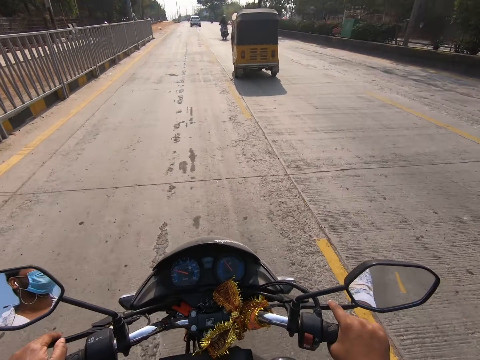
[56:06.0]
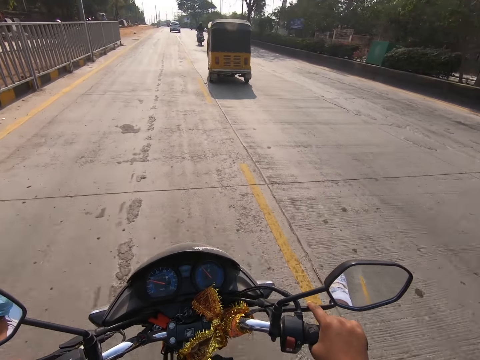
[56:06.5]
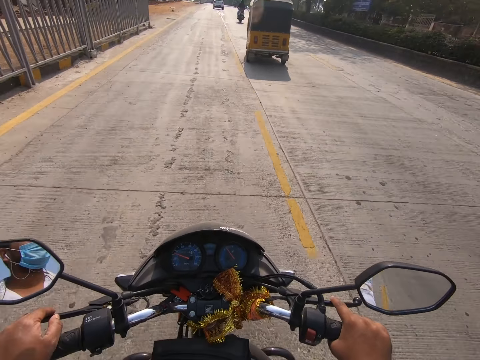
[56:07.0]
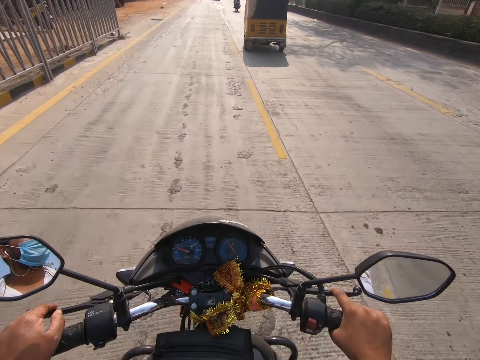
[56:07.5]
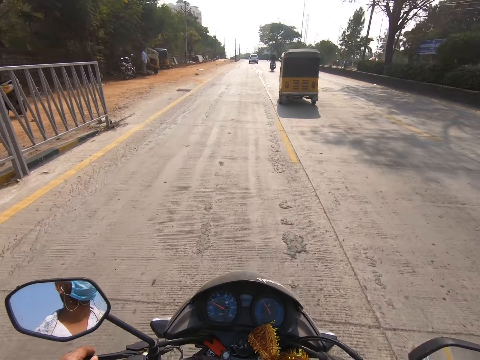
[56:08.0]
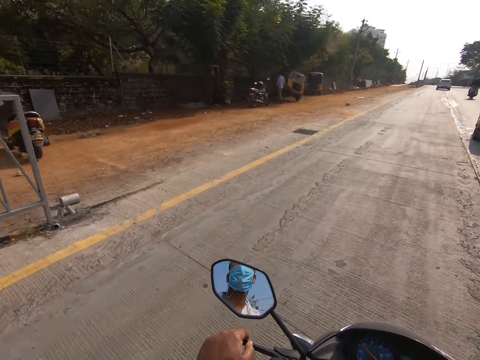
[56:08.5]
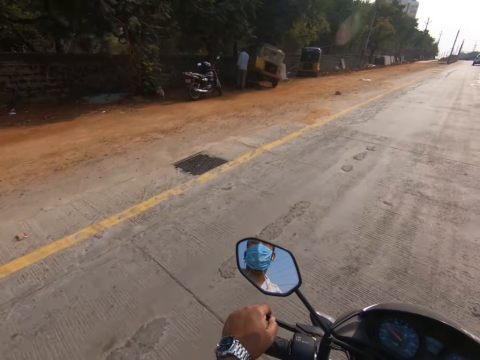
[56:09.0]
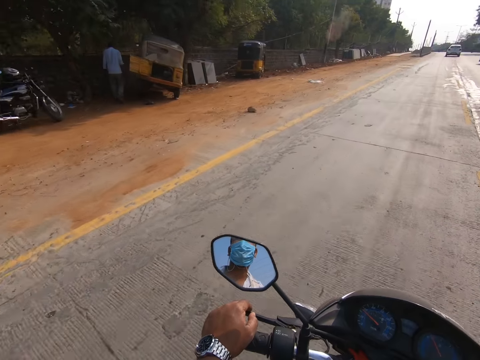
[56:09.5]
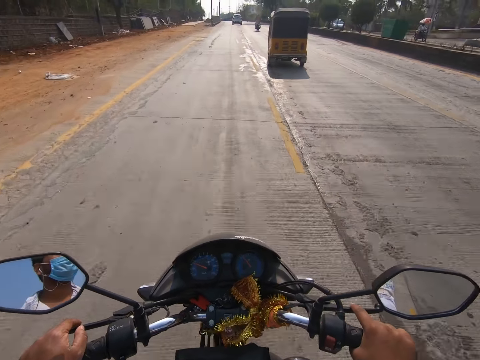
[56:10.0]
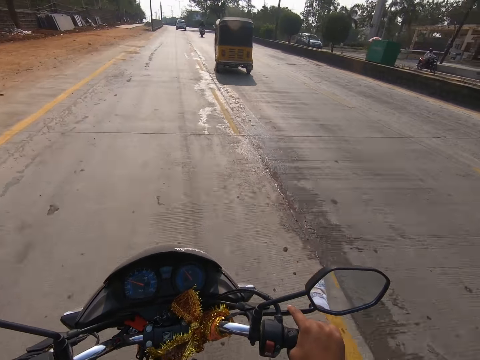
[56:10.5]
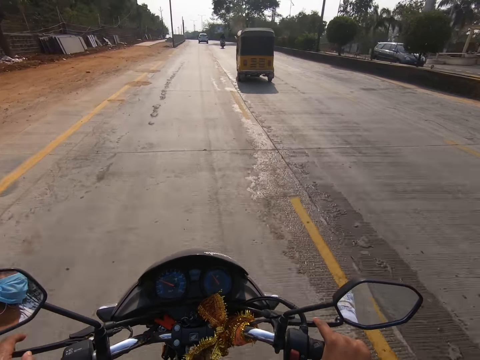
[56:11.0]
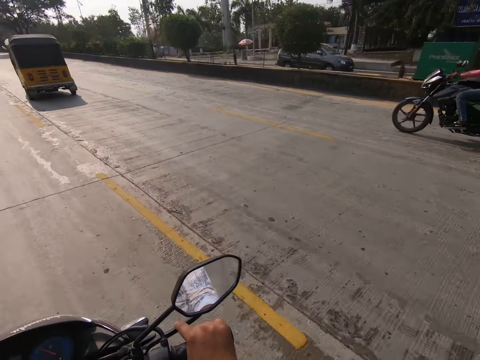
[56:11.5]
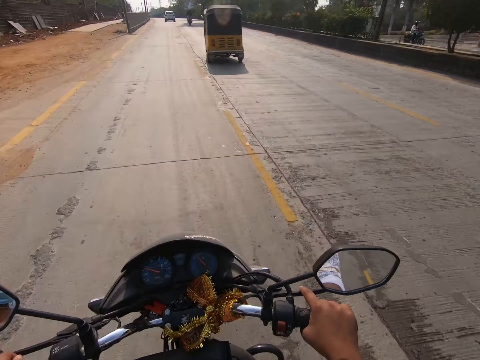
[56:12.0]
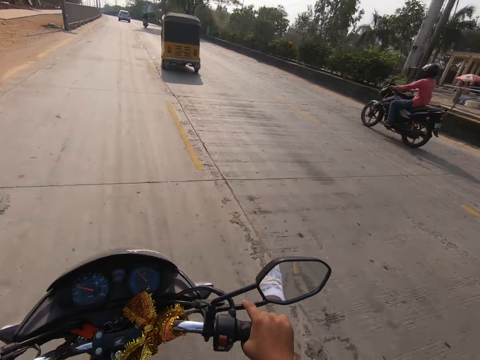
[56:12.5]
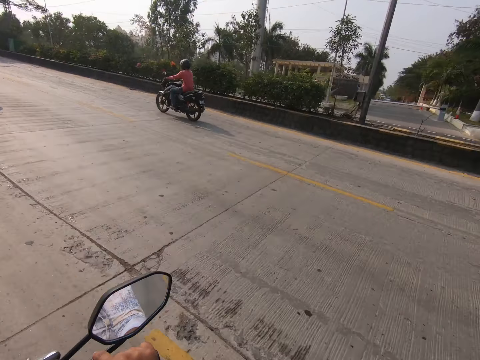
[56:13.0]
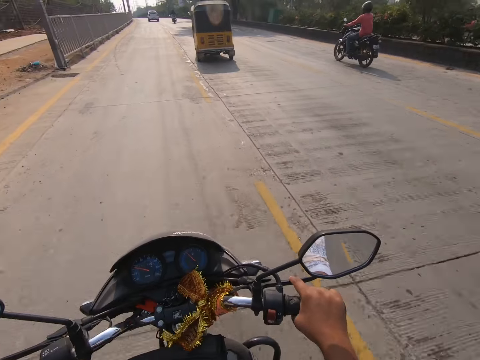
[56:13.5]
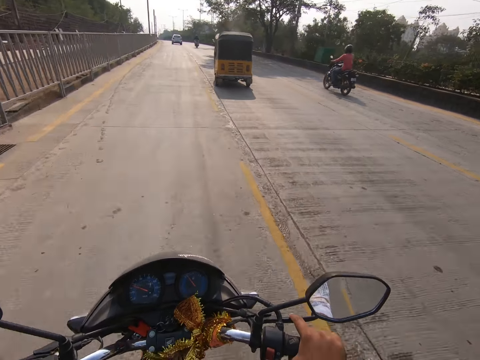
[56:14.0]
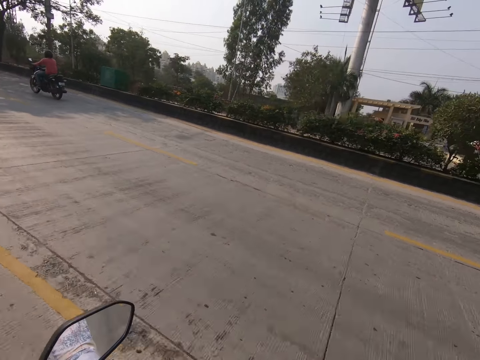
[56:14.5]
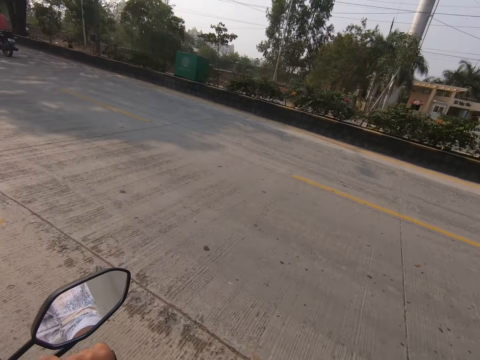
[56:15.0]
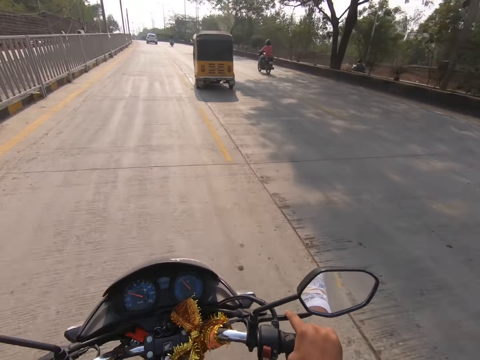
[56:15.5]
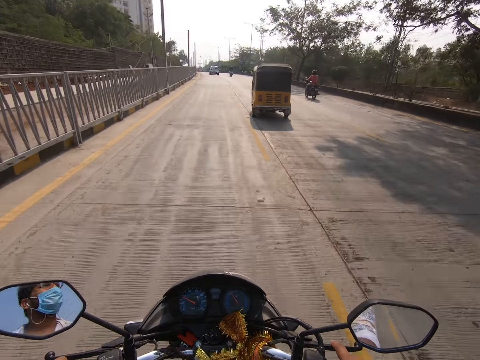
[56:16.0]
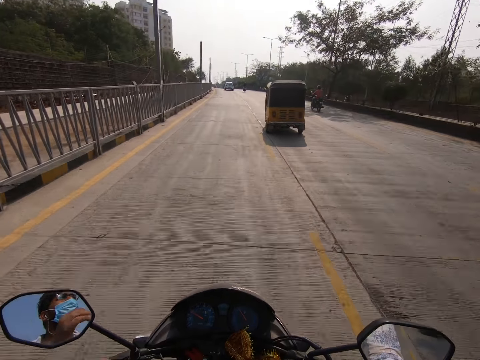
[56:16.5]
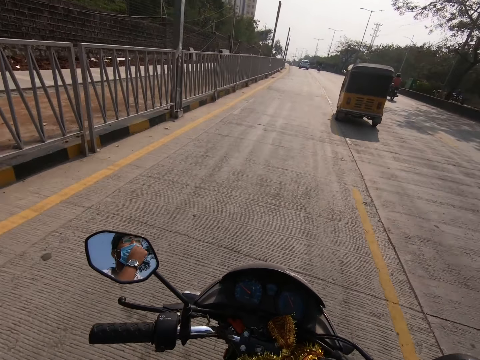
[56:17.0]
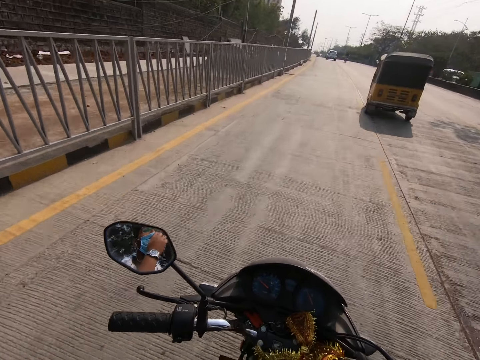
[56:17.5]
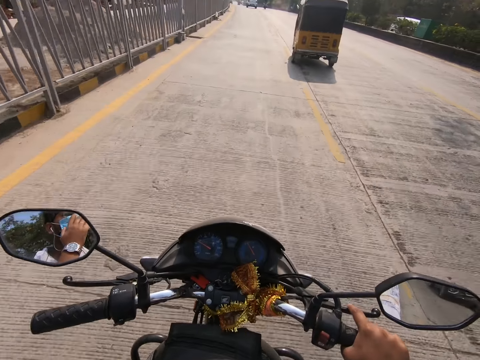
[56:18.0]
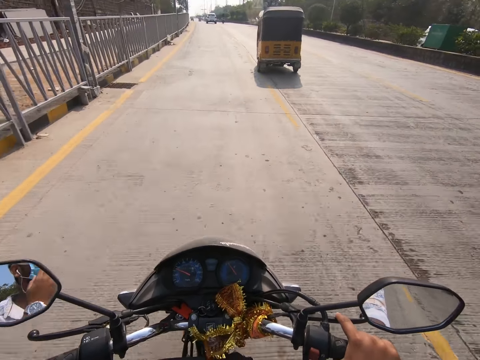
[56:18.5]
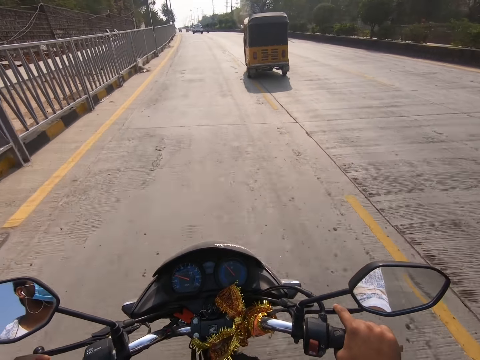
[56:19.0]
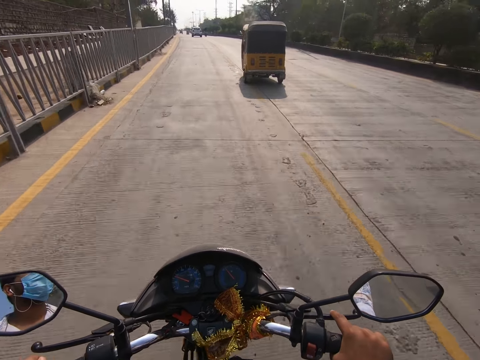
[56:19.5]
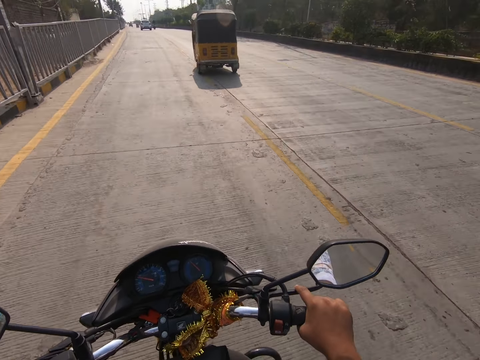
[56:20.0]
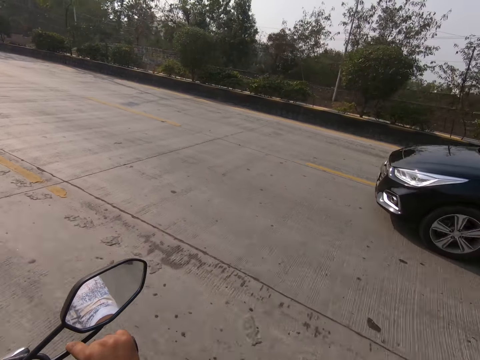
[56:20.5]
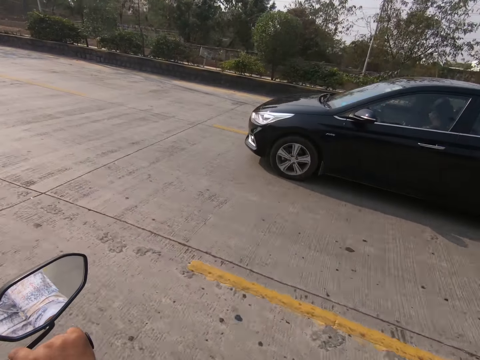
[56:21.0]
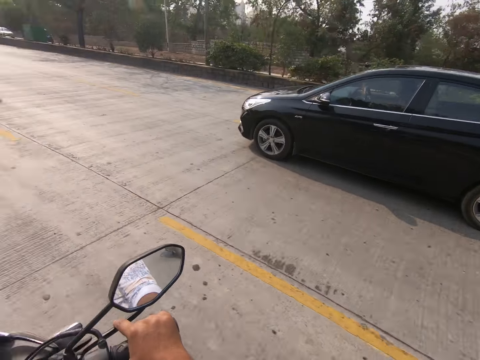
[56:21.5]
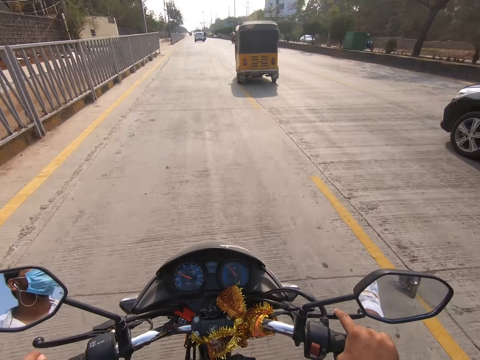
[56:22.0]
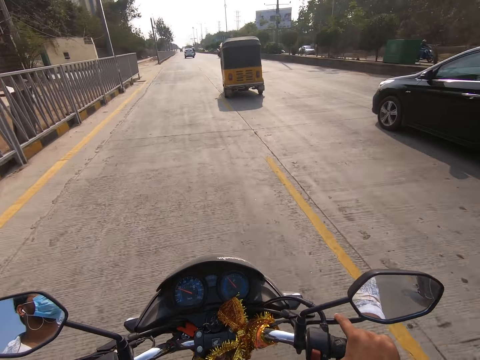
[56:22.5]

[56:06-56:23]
The camera wearer adjusts the mask. They hold the hand clutch. A black car drives past the camera wearer.

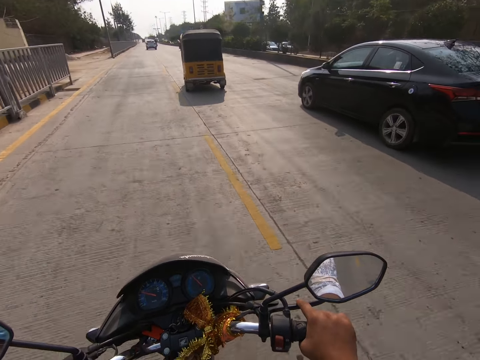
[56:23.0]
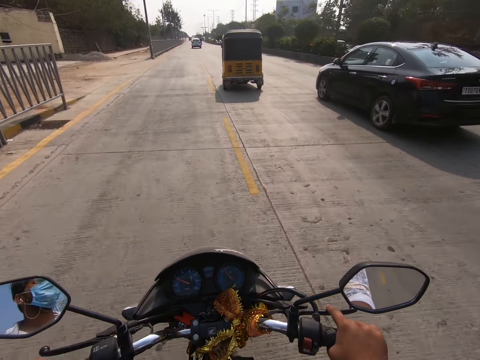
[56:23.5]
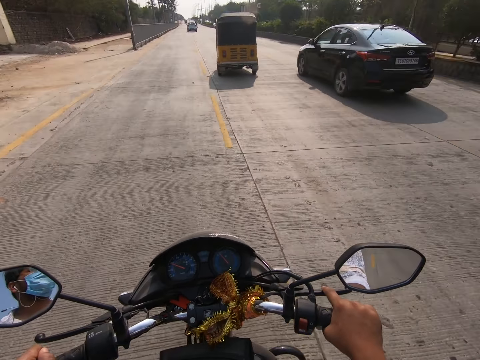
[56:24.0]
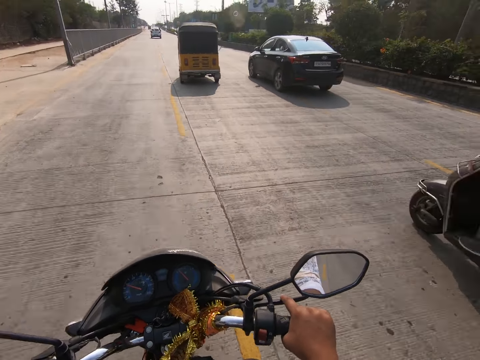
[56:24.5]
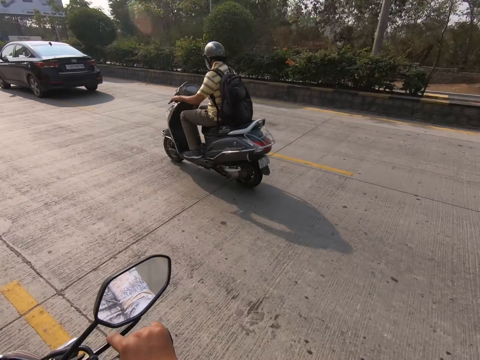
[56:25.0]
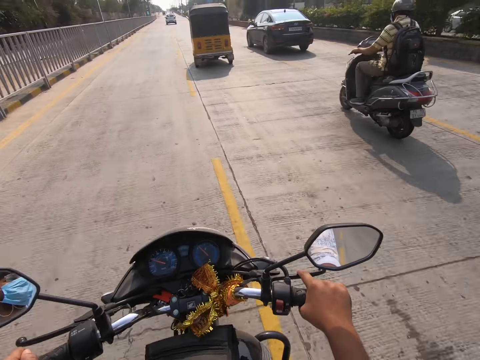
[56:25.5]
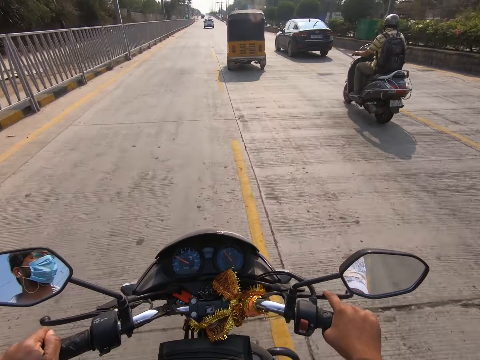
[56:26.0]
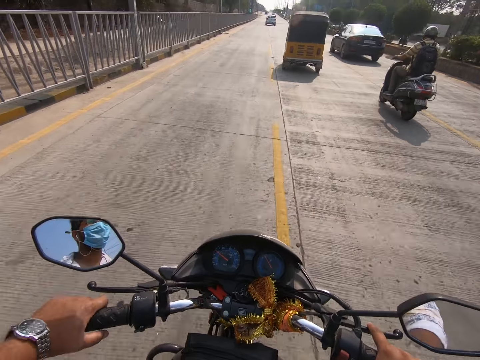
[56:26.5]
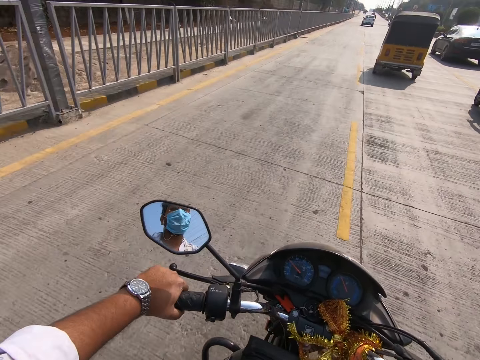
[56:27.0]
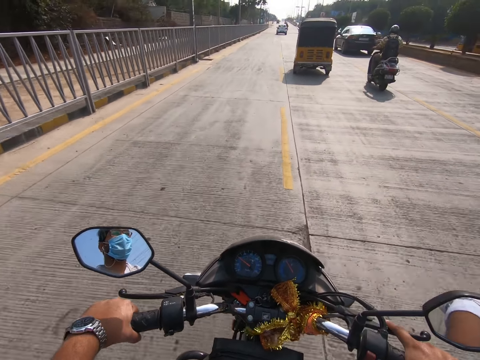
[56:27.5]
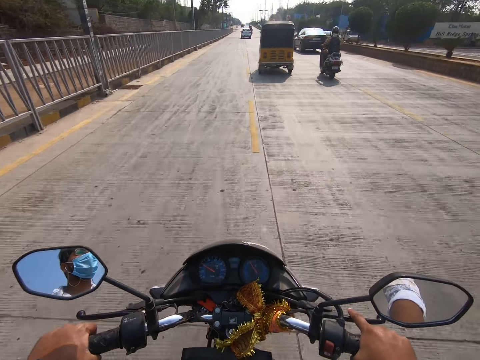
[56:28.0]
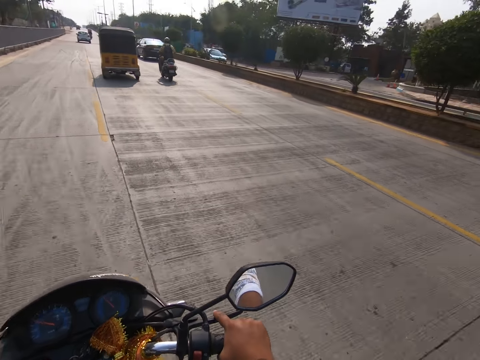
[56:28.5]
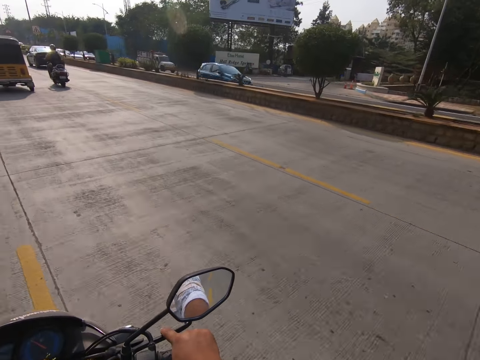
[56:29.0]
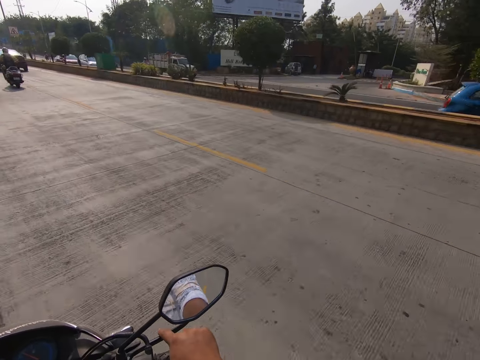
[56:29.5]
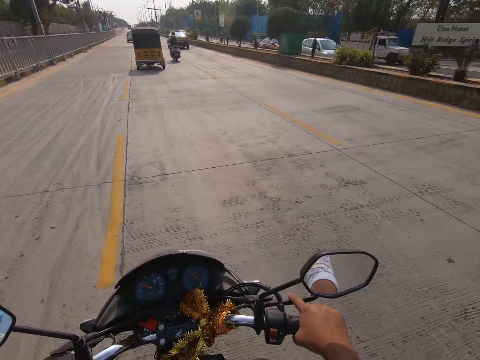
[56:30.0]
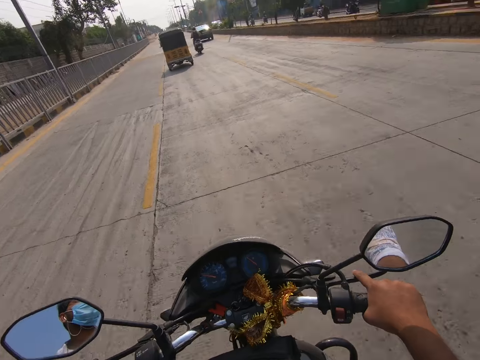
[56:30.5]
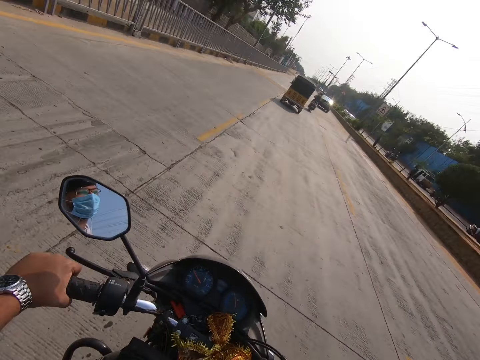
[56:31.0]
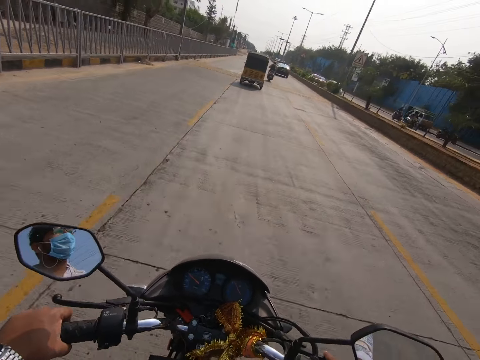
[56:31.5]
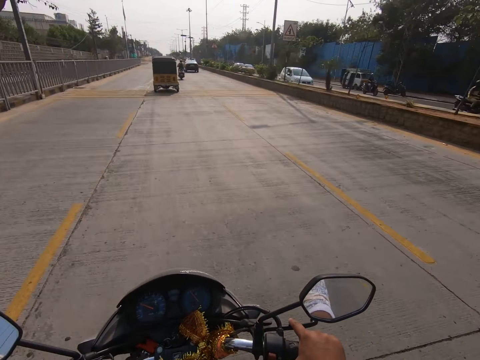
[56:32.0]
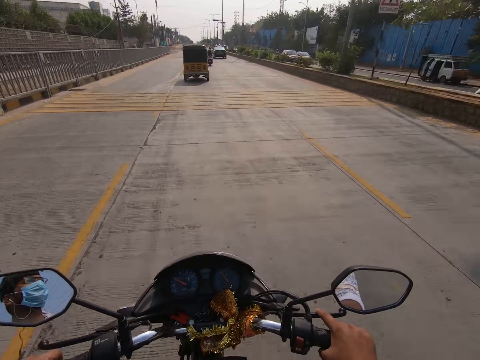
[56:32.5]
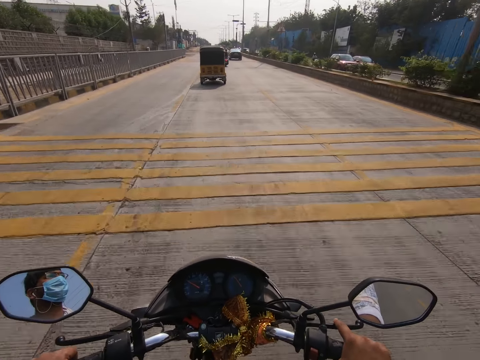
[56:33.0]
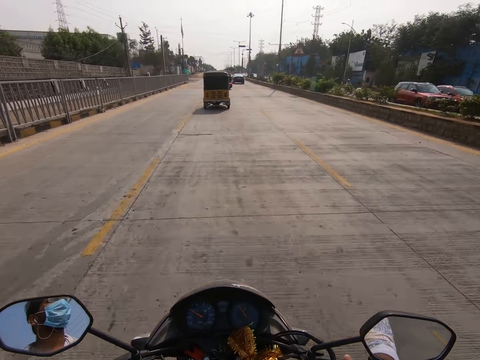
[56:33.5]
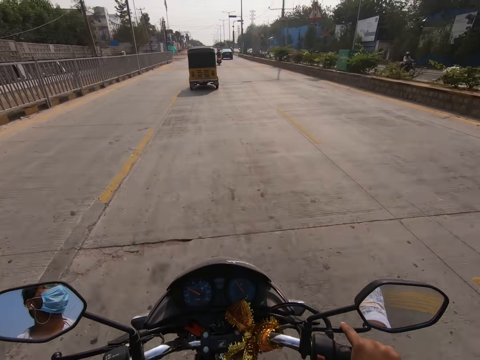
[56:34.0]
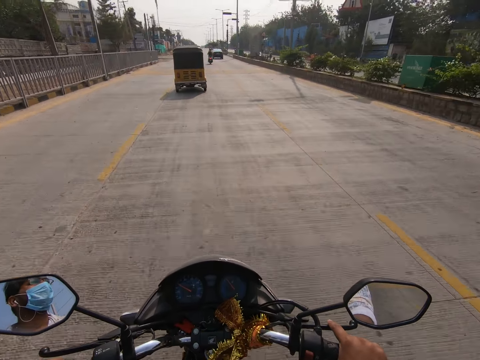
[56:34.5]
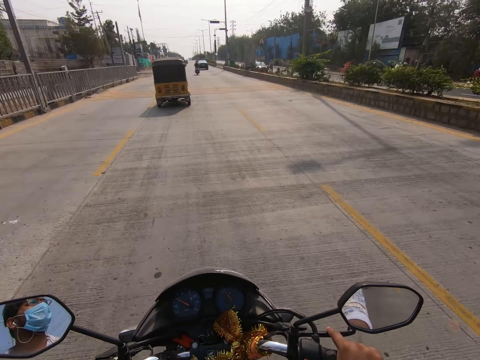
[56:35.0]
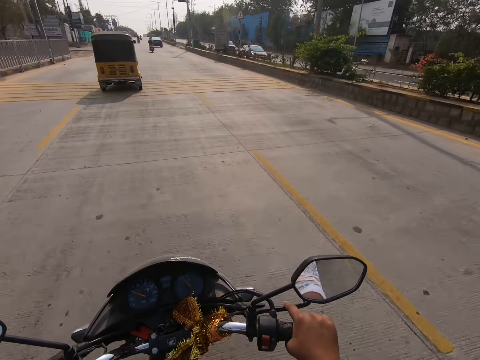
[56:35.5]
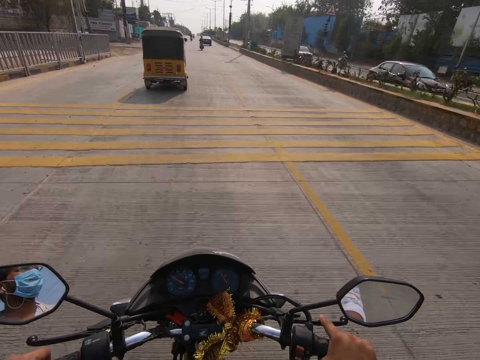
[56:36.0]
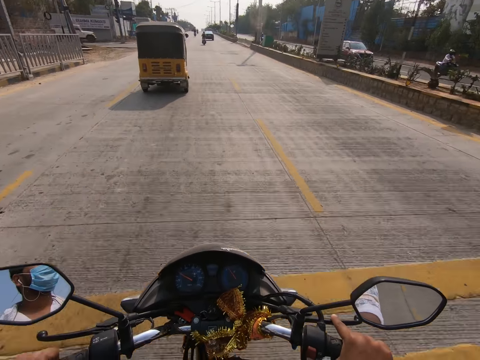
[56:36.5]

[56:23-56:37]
A motorcycle rides past the camera wearer.
